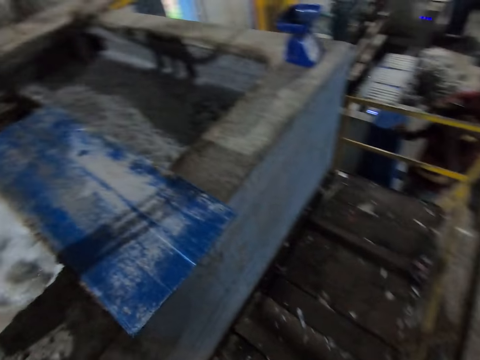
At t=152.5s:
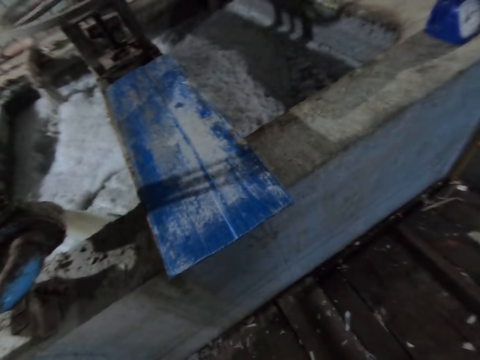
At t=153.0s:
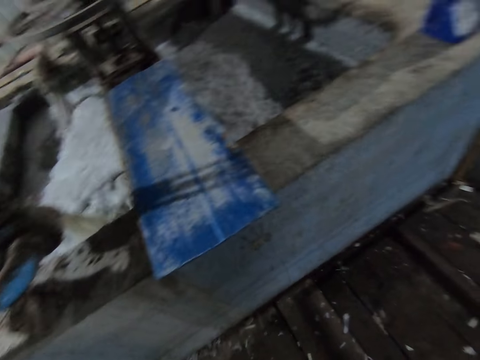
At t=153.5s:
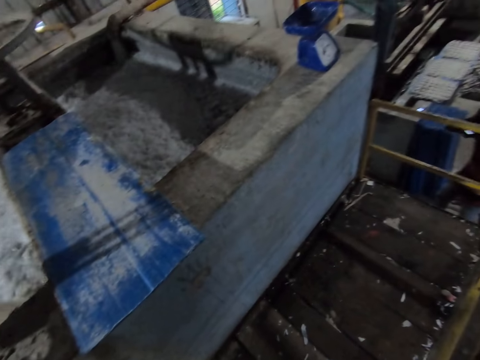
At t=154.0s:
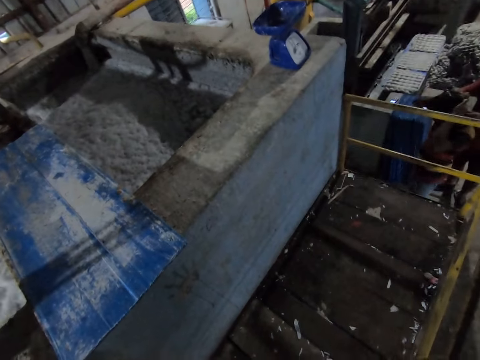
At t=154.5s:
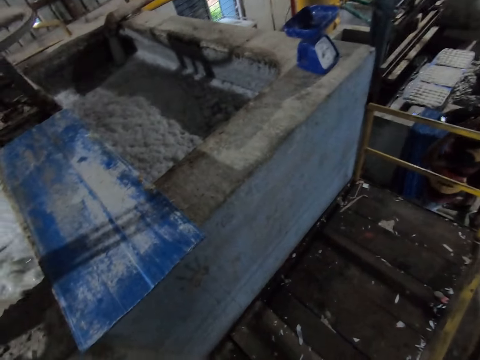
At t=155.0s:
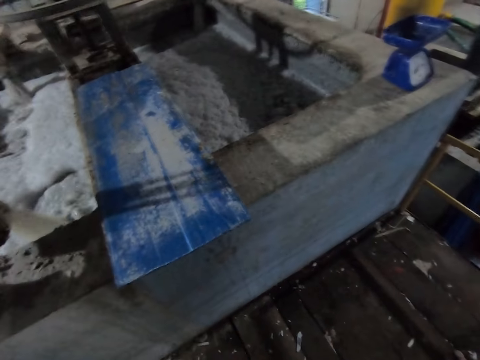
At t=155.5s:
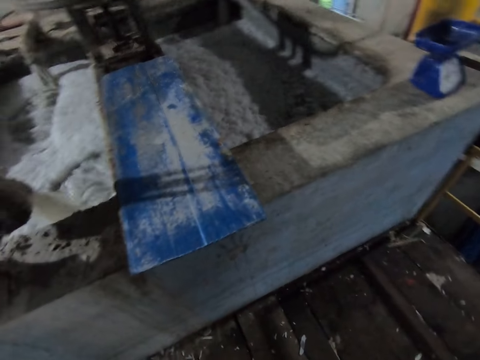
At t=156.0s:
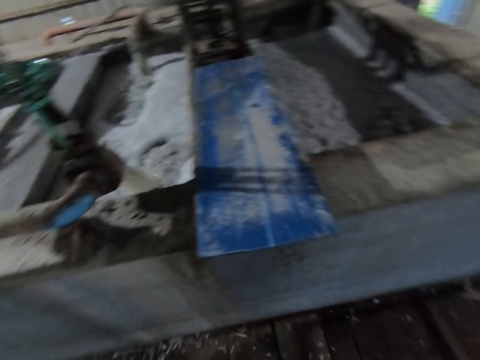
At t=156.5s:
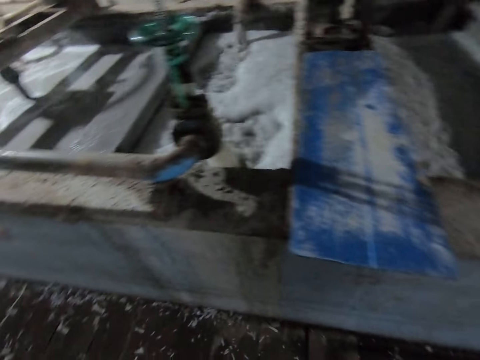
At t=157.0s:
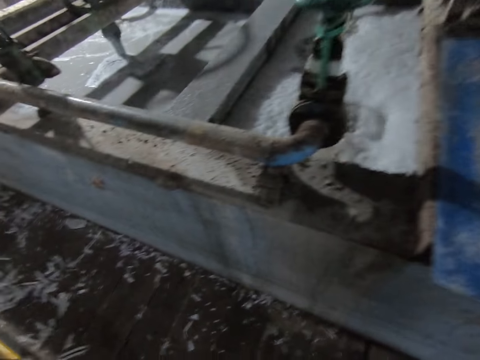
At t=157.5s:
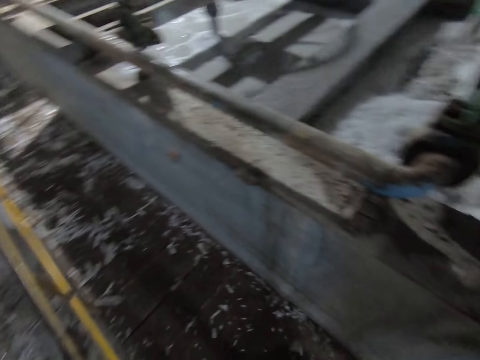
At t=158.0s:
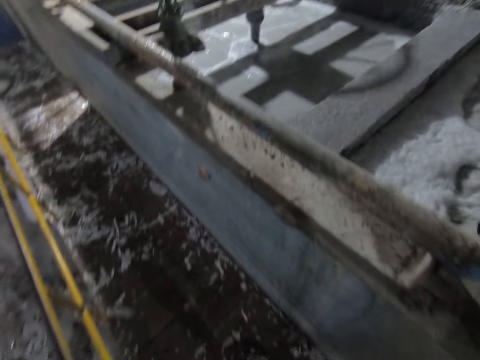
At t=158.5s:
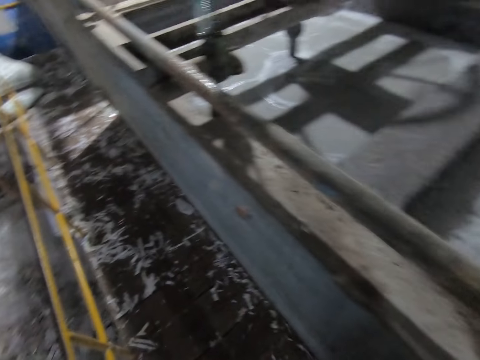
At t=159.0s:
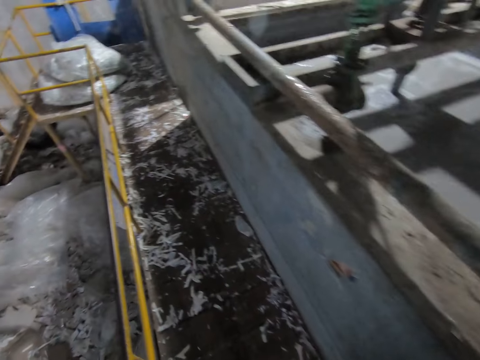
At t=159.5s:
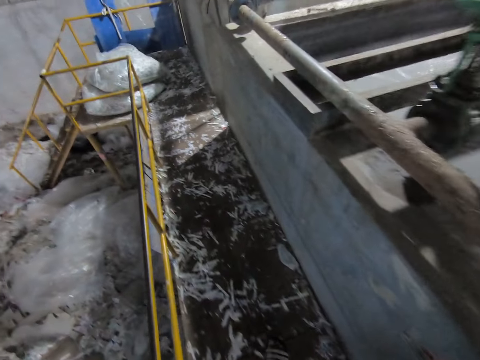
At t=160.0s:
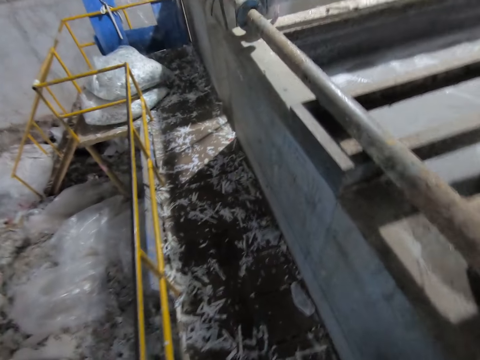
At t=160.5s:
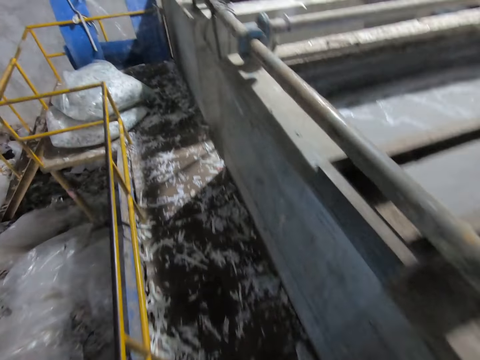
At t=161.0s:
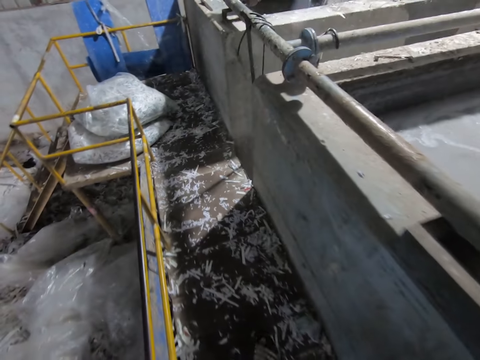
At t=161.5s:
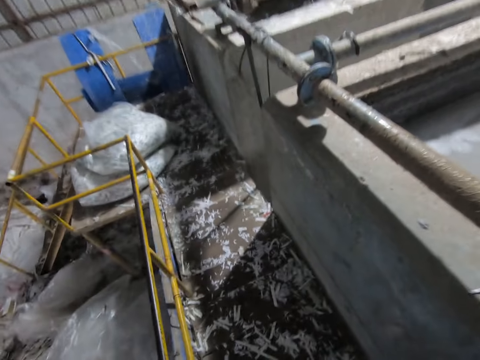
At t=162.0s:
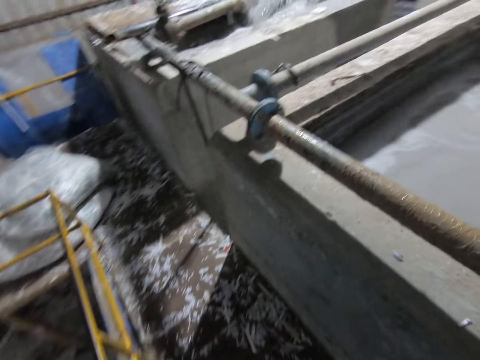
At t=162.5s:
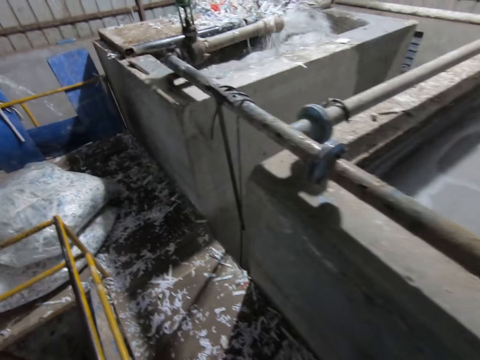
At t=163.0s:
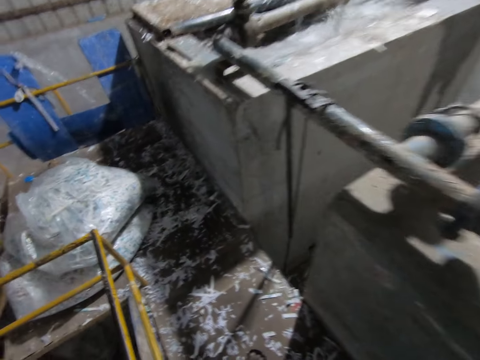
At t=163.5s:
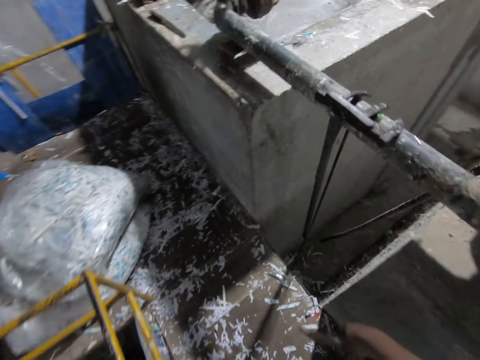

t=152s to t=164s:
The camera wearer stops. They look around. They walk back.

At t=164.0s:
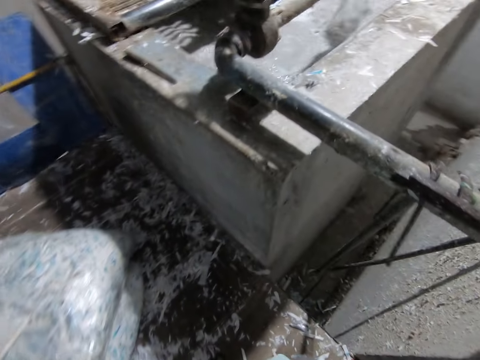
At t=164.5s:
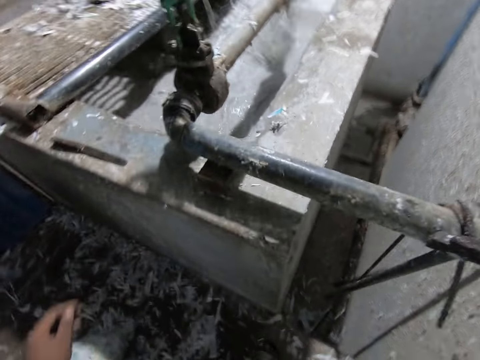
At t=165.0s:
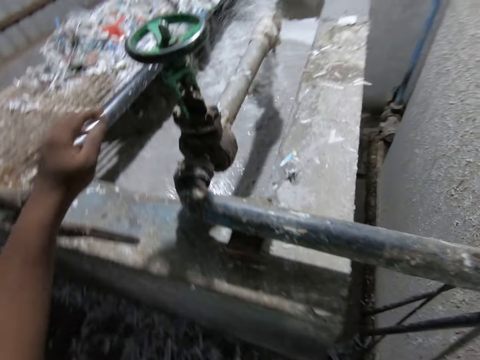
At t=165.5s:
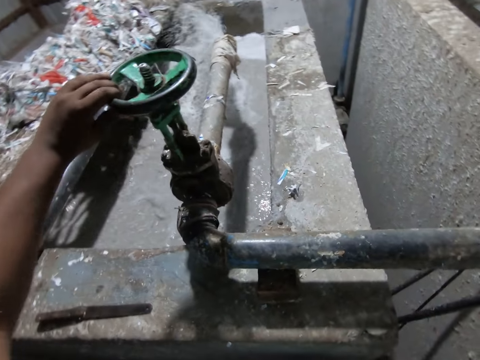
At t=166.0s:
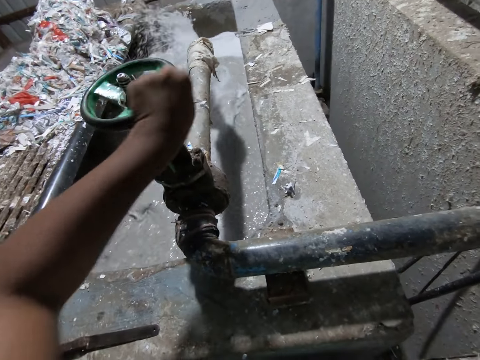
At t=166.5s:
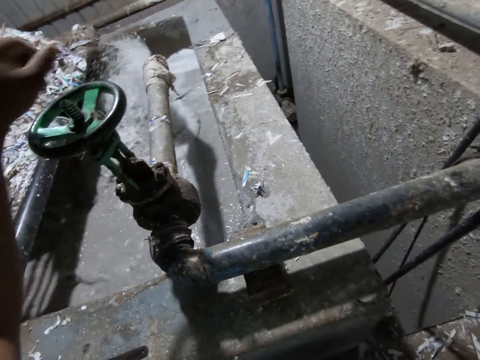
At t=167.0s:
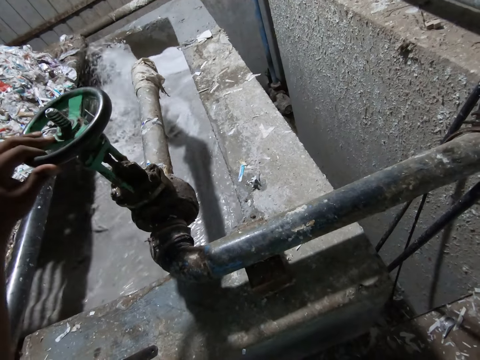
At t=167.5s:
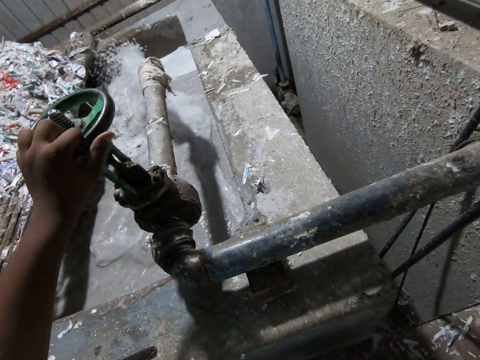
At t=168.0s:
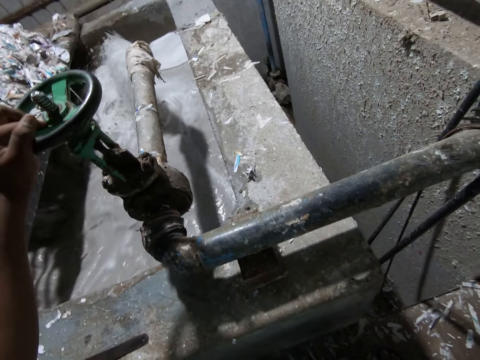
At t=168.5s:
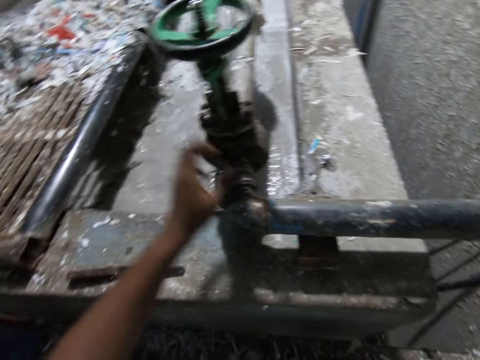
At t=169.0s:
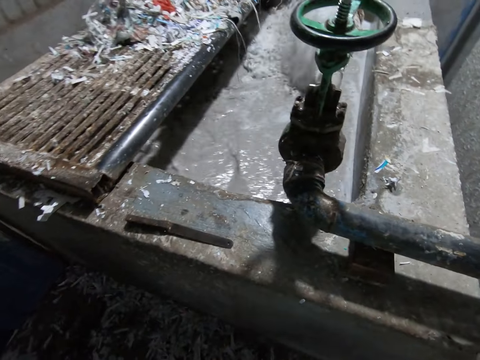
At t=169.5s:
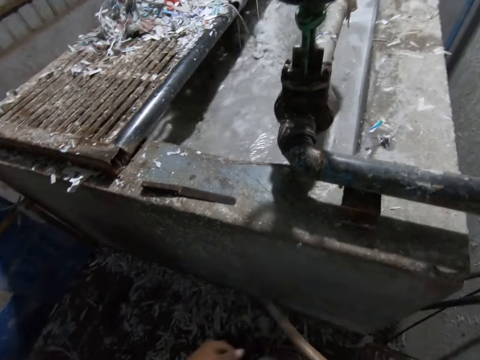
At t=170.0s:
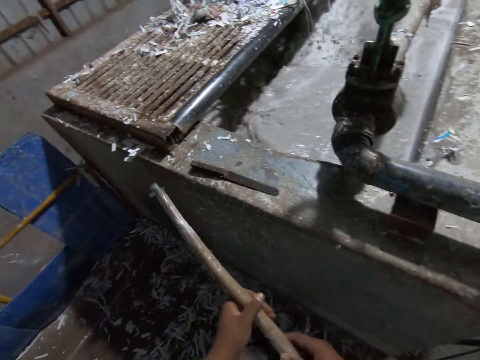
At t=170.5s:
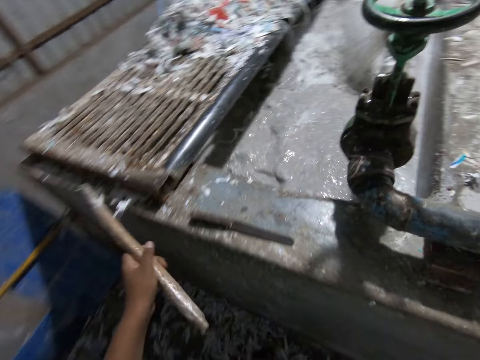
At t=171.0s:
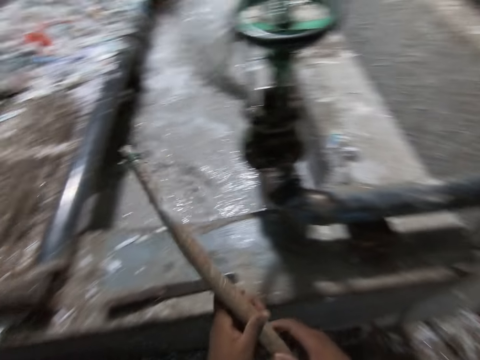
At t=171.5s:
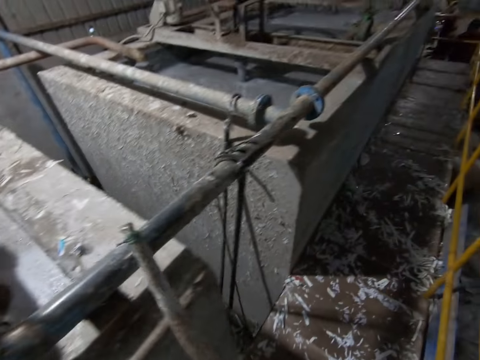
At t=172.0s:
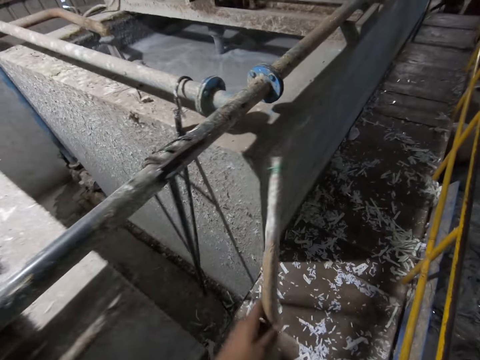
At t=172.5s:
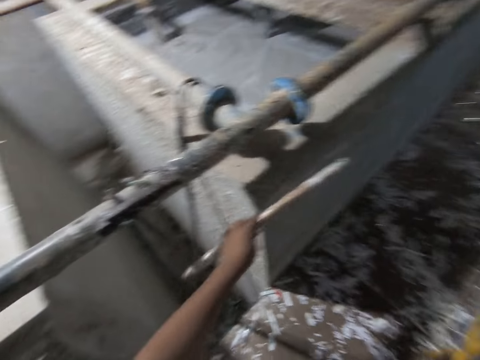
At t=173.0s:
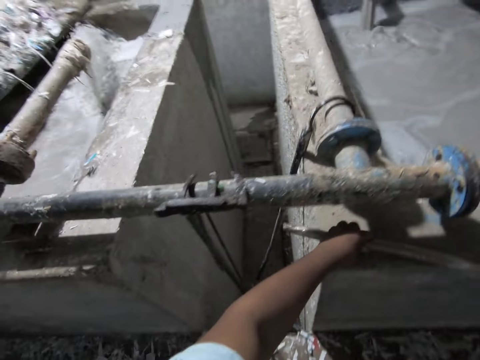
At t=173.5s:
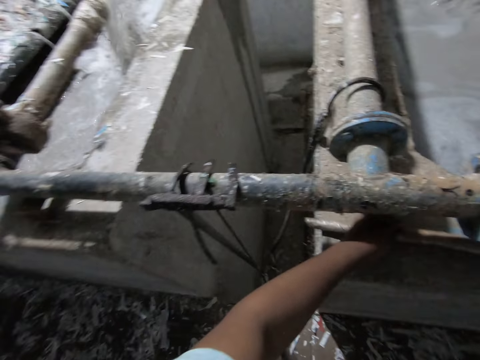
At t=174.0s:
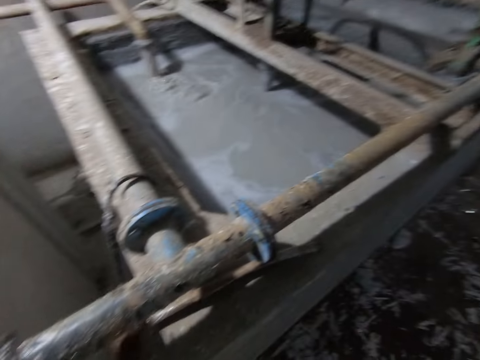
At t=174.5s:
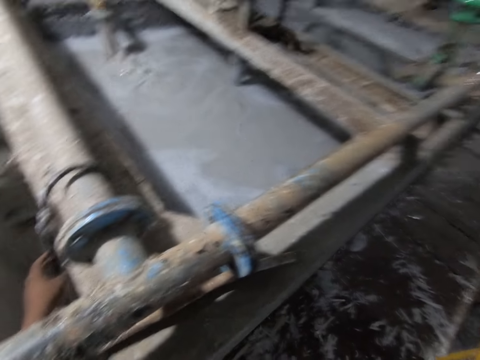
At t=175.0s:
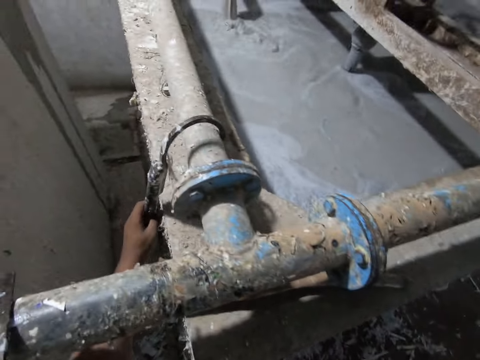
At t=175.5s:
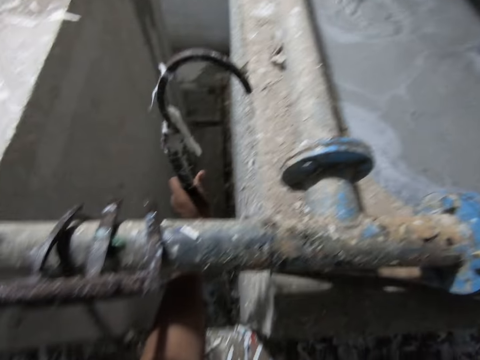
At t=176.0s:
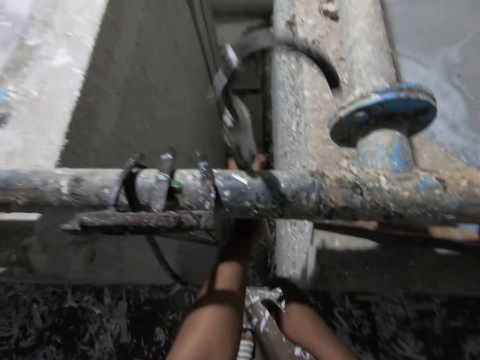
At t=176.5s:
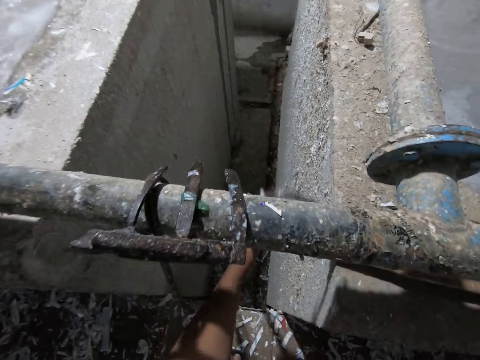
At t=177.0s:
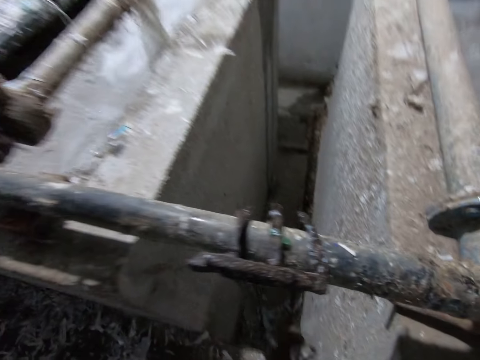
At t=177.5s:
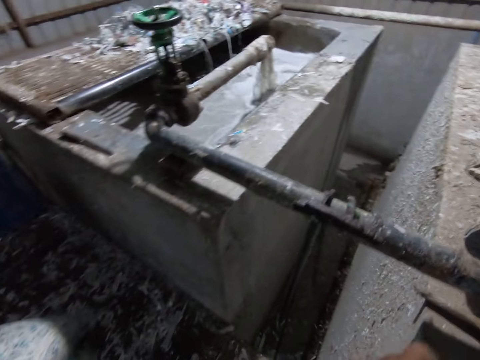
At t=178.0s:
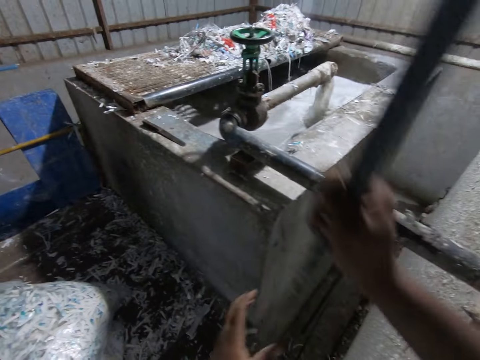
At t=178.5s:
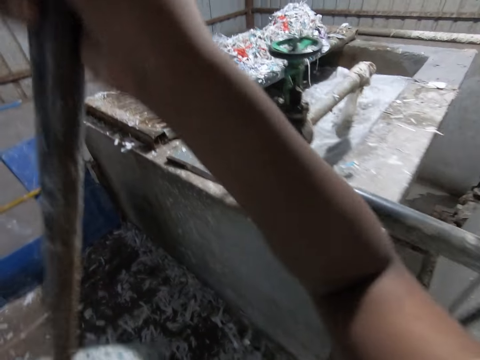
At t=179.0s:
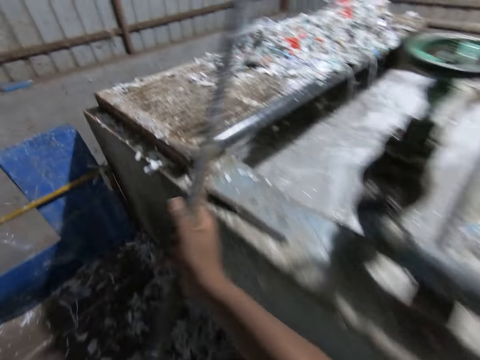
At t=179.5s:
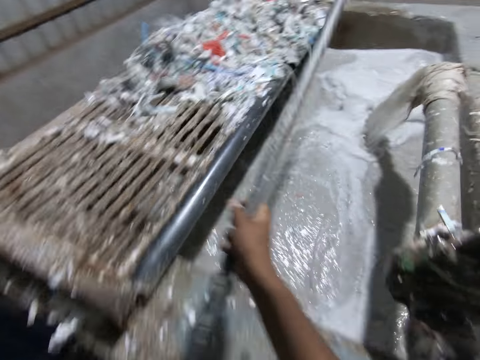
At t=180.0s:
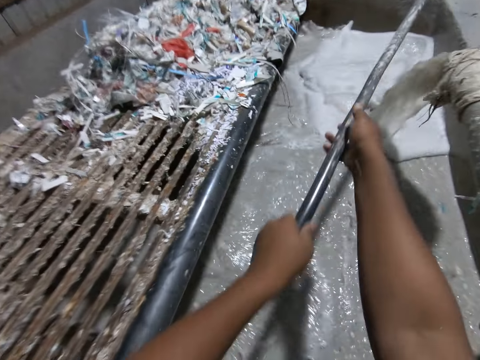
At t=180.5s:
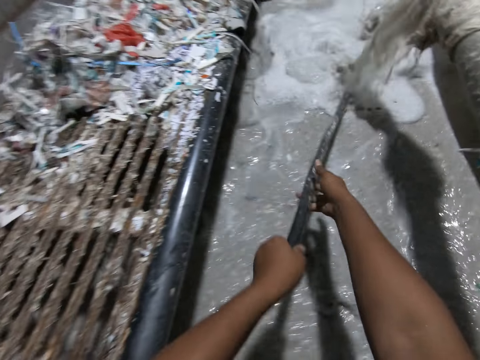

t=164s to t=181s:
The camera wearer rolls a wheel or tap on a pipe across the pit with his left hand. He holds the tap. He looks around. He lifts the piece of wood. He passes the stick from his right hand to his left hand. He walks back. He drops the stick on the pit with his left hand. He places the piece of wood on the concrete block. He picks up a hook from the pit with his left hand. He moves.
